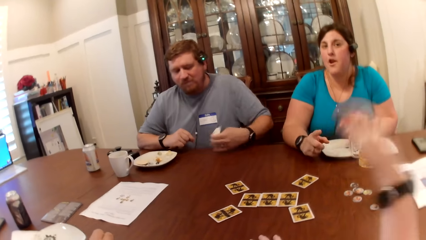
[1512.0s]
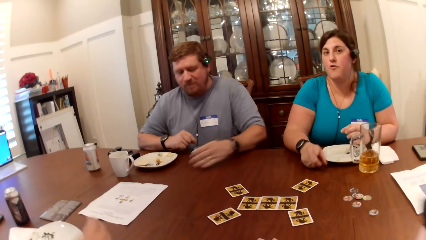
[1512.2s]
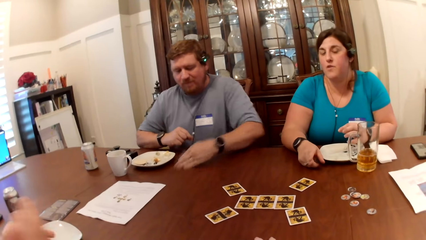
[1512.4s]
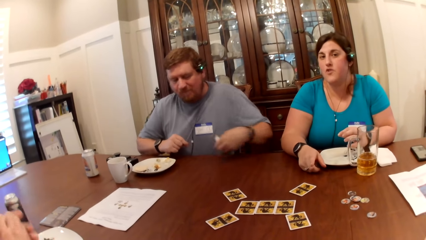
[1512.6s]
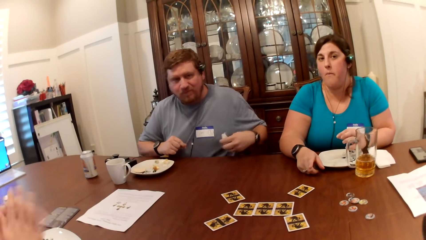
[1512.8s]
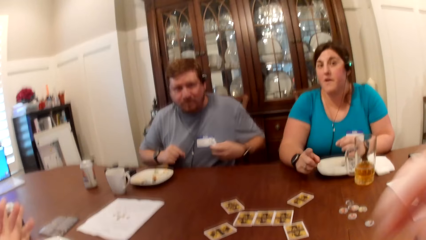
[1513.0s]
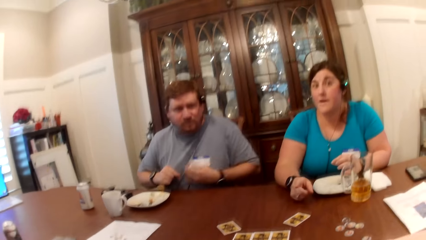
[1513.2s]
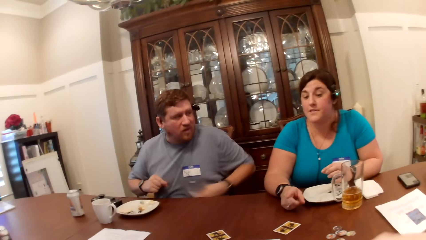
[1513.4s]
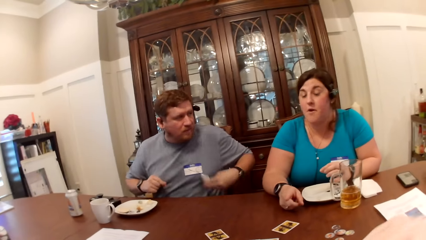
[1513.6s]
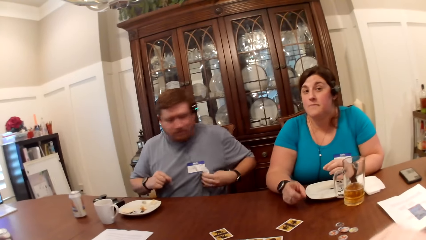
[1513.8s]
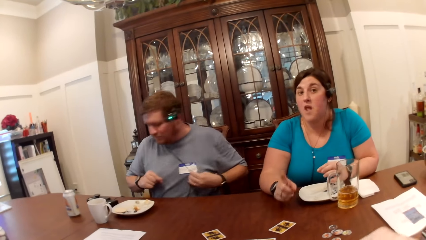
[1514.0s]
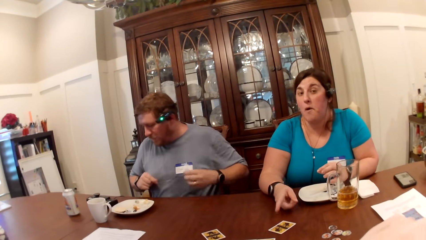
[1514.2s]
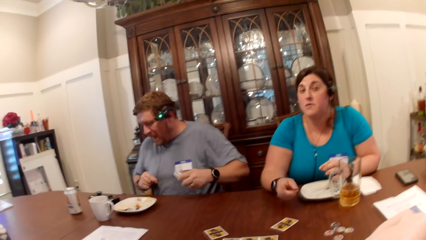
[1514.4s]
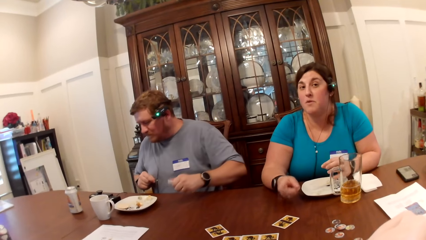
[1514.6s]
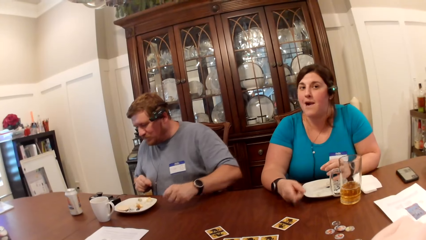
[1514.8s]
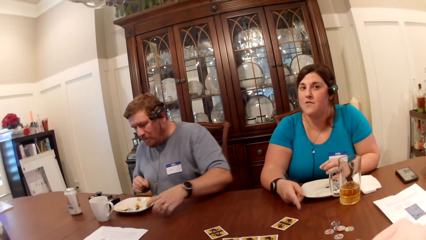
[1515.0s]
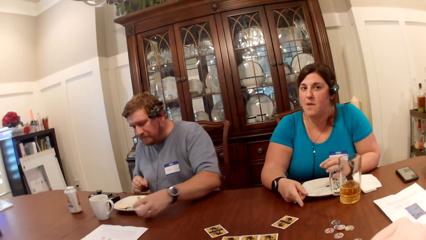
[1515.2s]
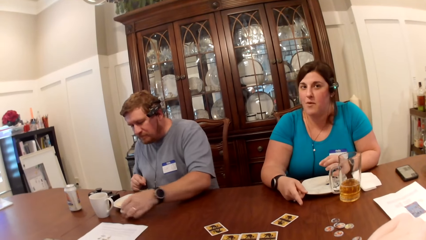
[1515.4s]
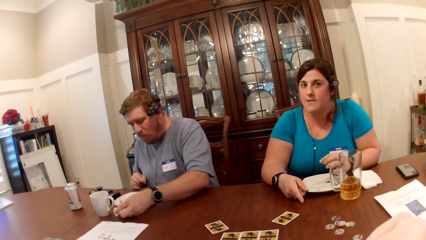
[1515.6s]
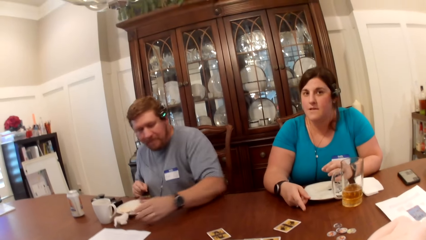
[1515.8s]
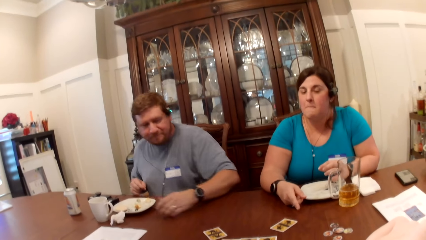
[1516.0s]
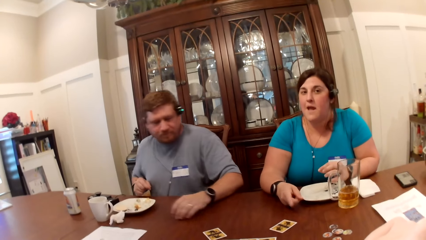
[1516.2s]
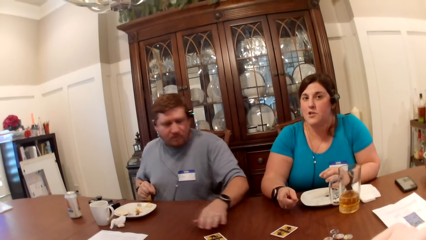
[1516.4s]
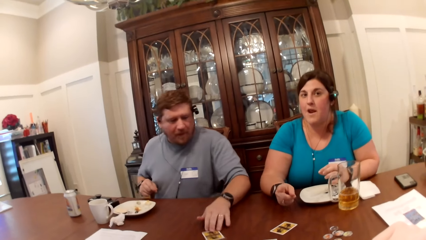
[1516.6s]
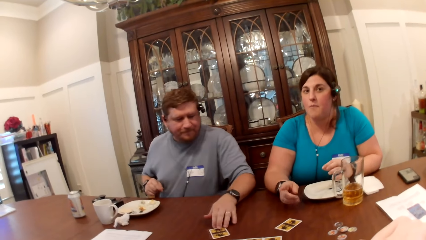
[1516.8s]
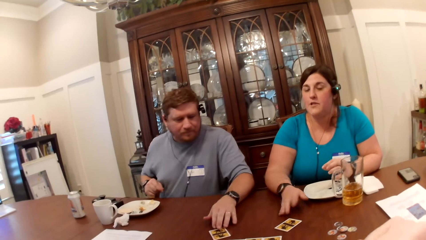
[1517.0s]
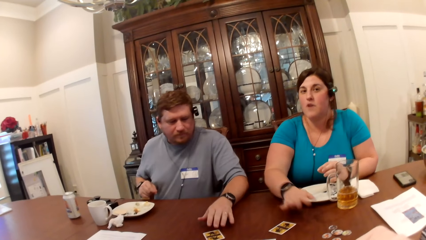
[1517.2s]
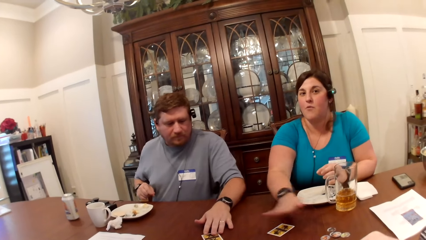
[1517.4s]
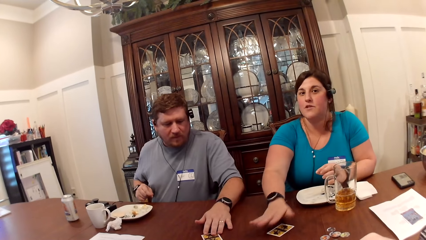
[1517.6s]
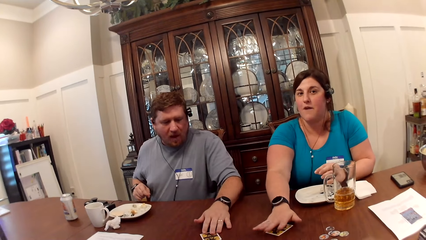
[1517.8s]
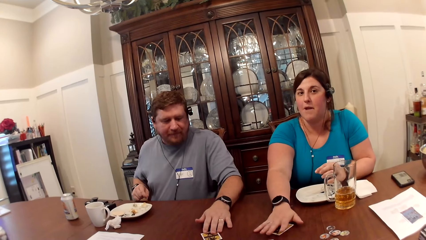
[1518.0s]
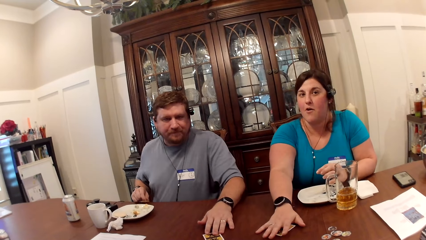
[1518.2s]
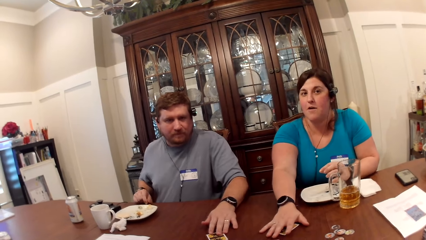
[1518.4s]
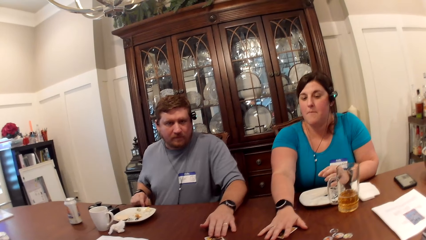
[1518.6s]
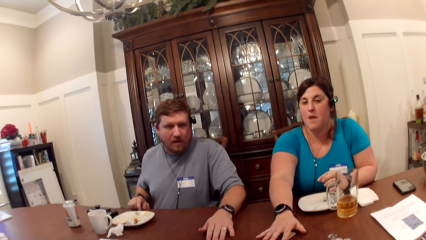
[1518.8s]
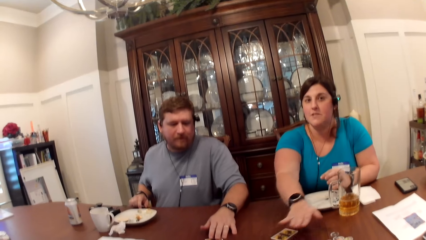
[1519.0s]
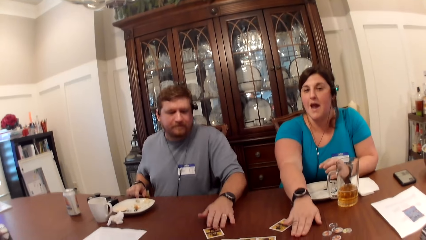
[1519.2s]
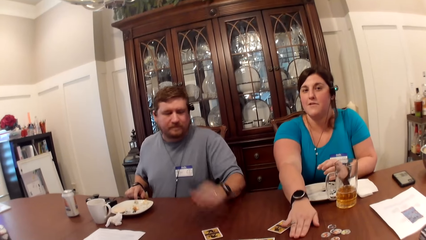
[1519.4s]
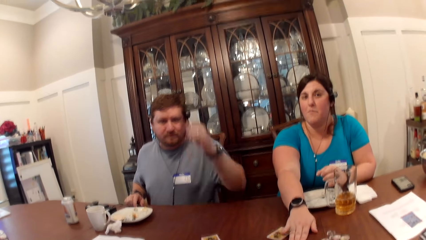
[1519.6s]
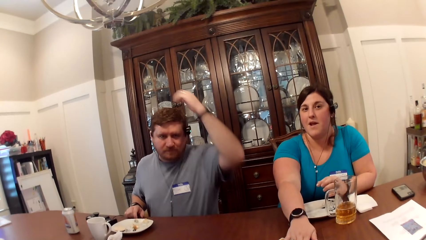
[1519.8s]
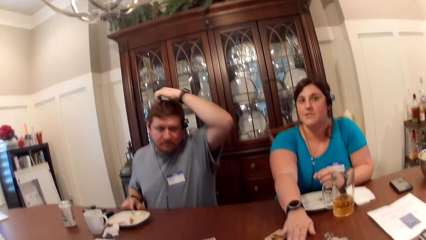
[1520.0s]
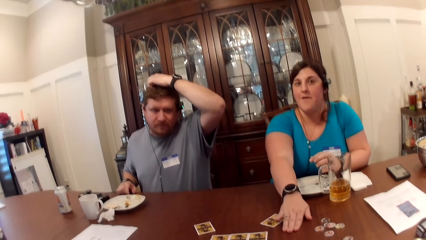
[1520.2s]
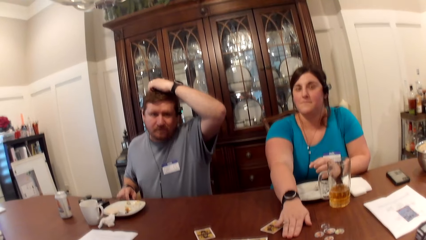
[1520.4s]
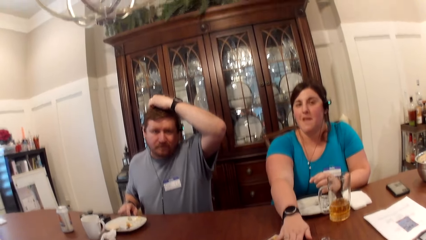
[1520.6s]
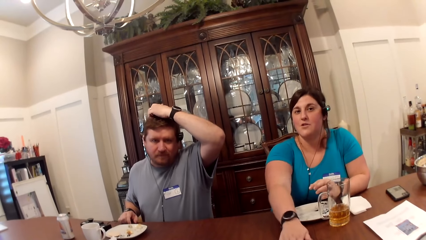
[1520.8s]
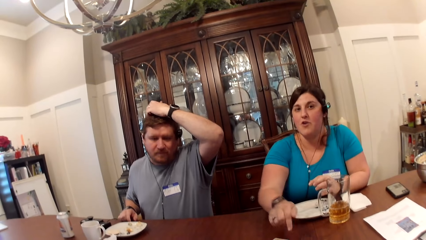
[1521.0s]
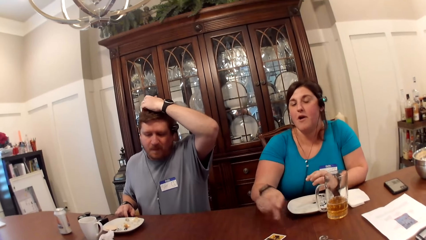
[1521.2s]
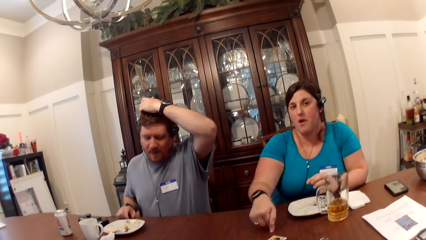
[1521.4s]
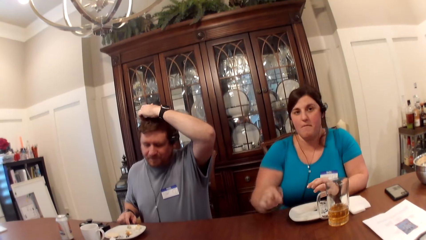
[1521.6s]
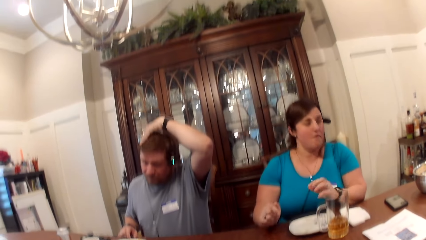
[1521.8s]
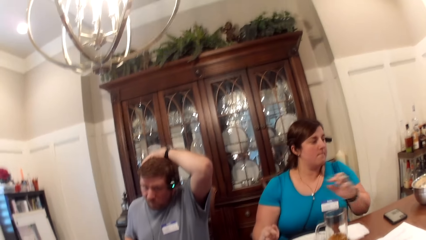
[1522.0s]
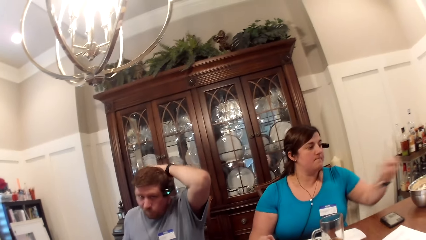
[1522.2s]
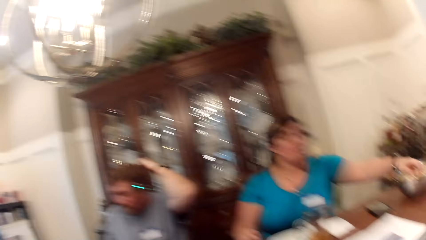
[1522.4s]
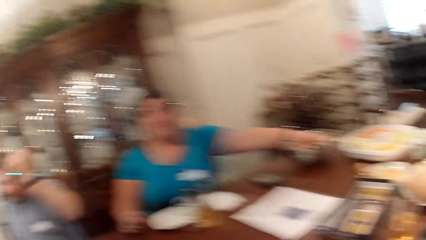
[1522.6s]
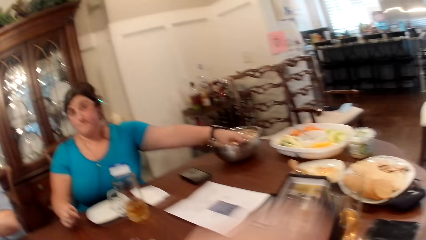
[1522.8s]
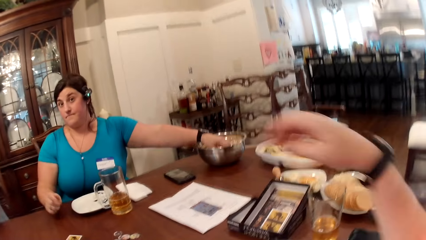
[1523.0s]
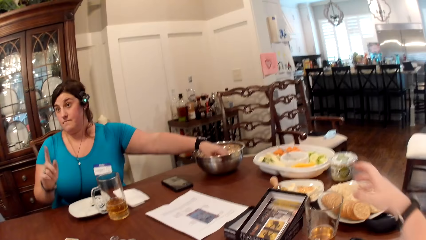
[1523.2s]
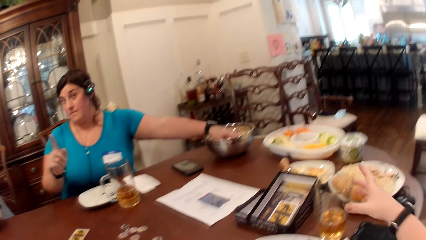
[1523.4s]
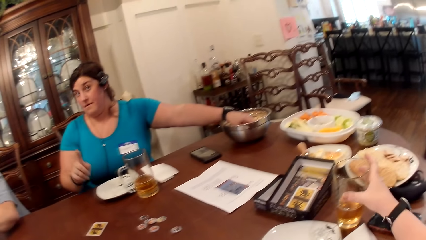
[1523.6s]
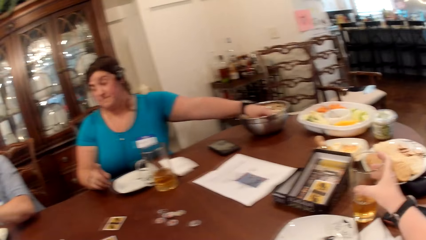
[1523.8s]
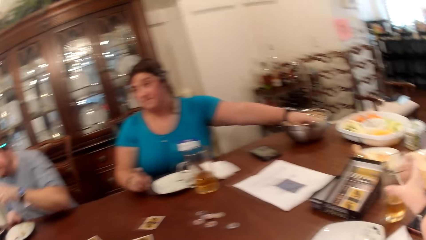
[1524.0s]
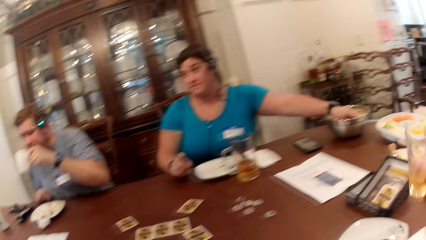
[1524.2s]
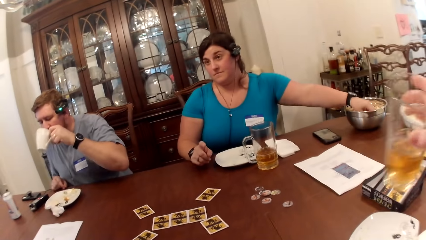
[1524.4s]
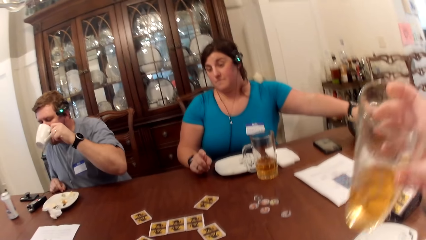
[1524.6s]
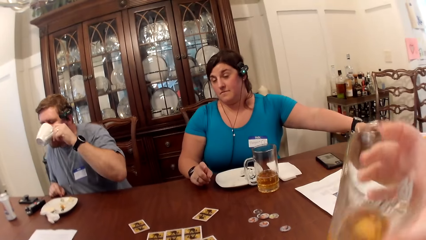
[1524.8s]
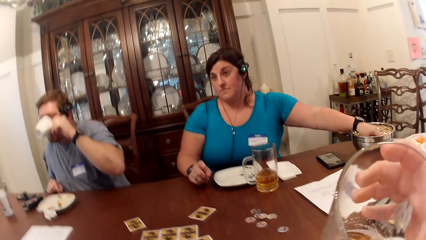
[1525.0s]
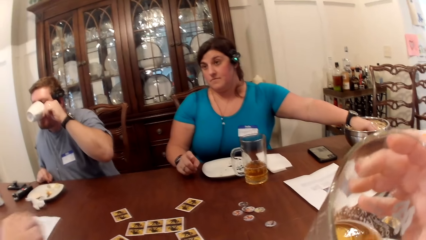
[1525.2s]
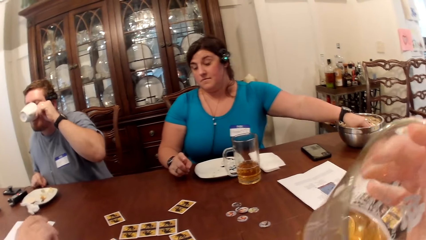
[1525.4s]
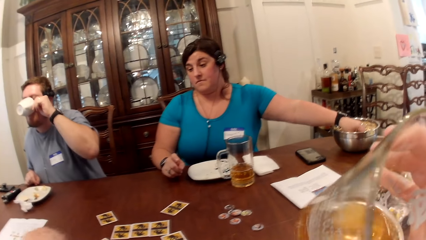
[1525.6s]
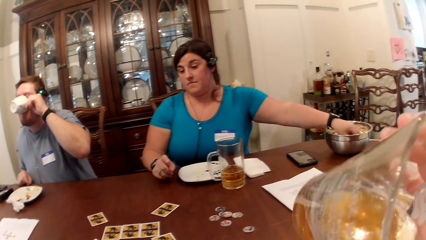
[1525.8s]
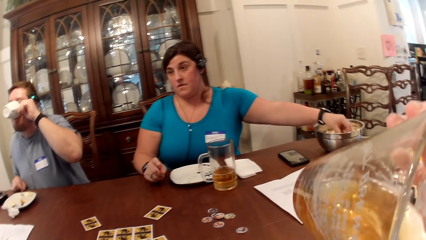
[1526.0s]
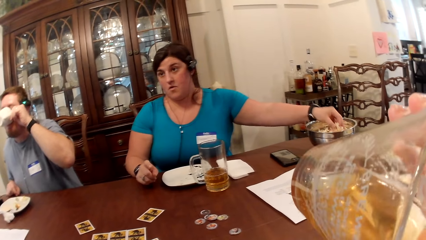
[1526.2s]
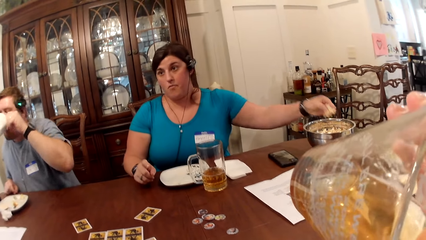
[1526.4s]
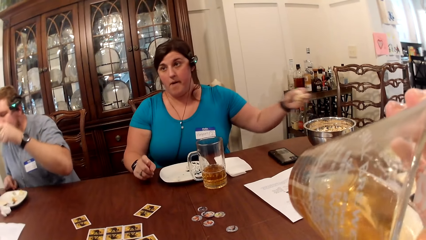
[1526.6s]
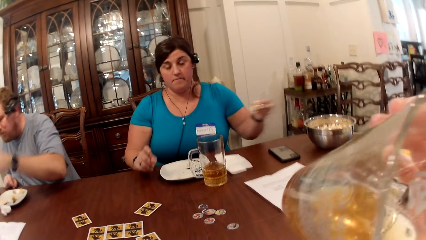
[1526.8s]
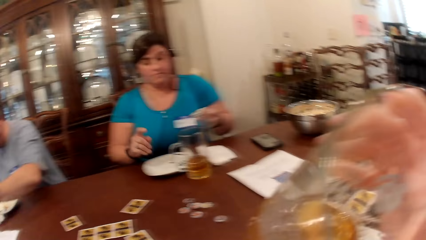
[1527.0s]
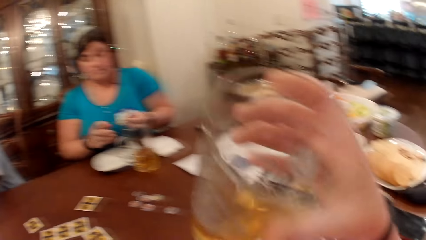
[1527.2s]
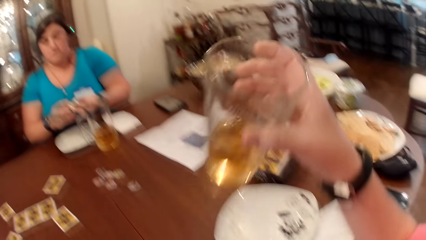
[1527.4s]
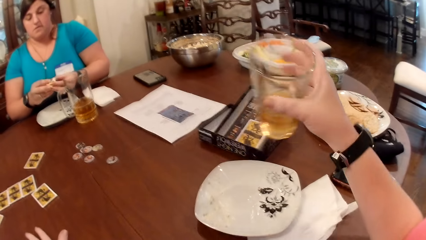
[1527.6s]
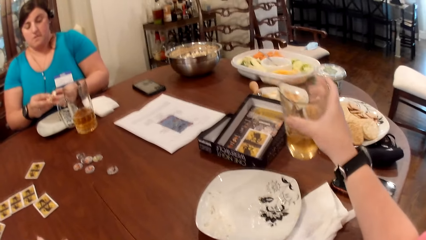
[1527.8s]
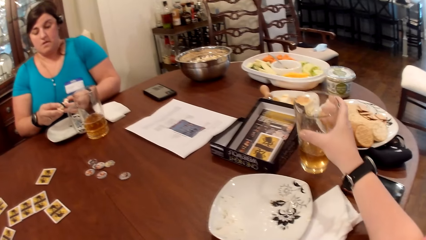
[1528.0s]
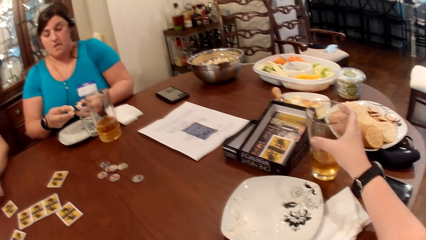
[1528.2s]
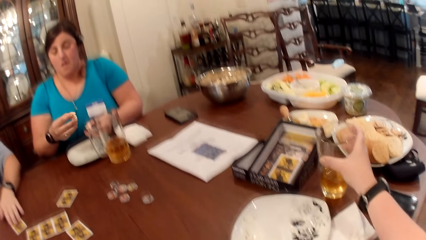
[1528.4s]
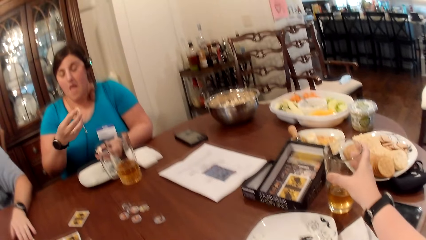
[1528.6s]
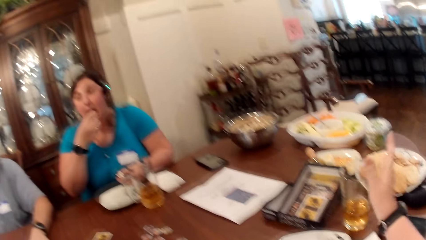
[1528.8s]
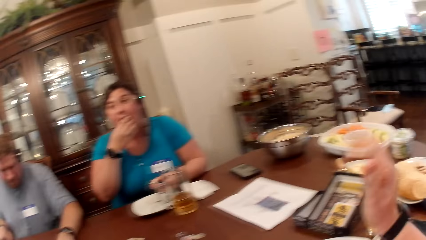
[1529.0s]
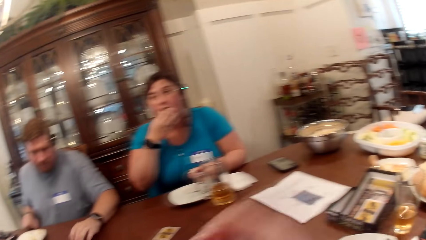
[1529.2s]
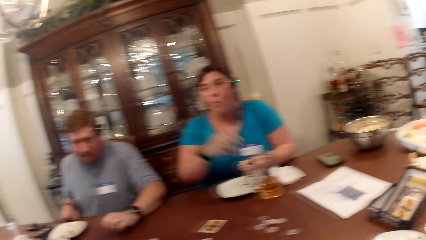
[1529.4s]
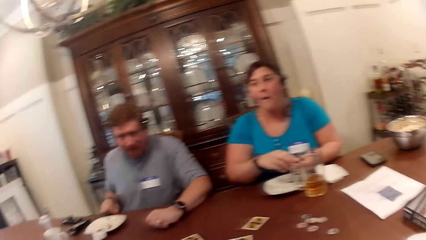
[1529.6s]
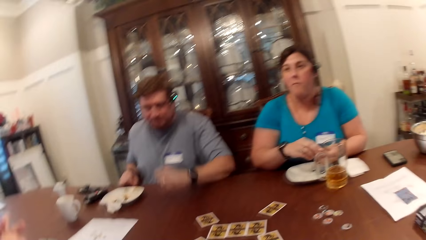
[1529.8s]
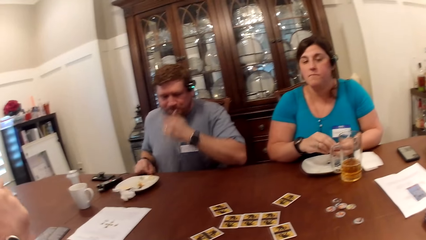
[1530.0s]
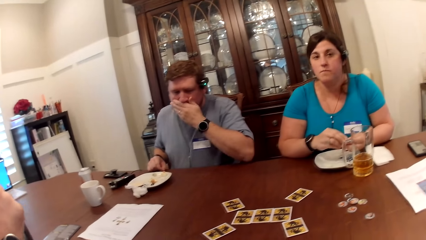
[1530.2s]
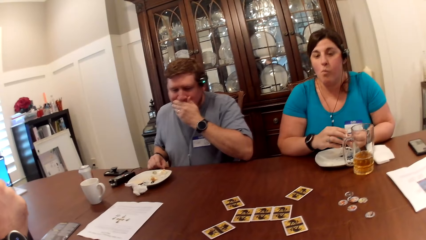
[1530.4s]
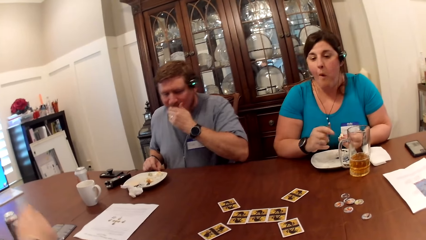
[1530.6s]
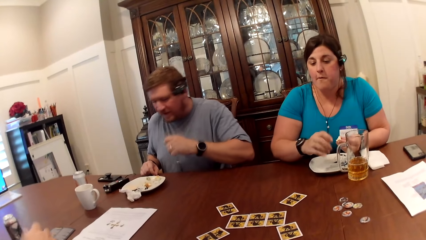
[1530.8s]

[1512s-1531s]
A lady talks. A man drops the paper towel with his left hand, and picks the card with his left hand. A woman picks food from the table with her left hand. The camera wearer picks a cup from the table with her right hand. The man drinks from a cup with his left hand. The camera wearer drinks from the cup with her right hand. The man drops the cup with his left hand. The woman holds food with both hands. The camera wearer drops the cup on the table with her right hand. Another man talks. The woman eats food with her right hand.
